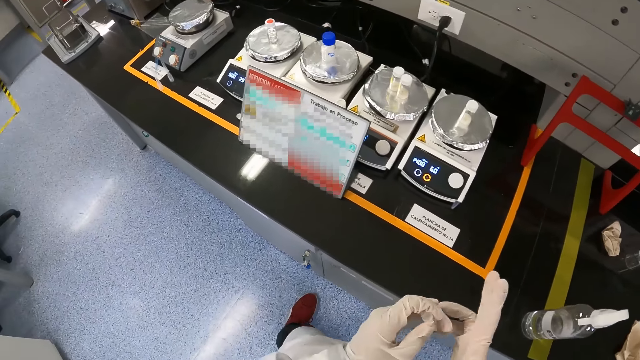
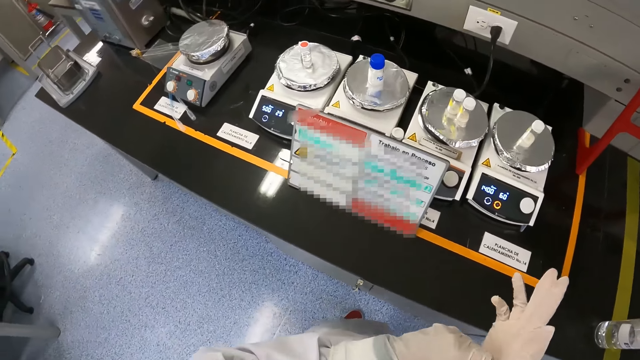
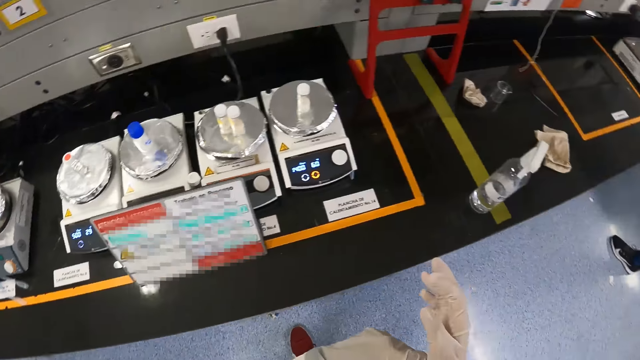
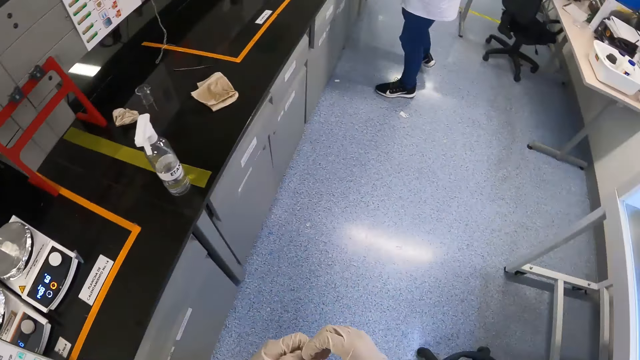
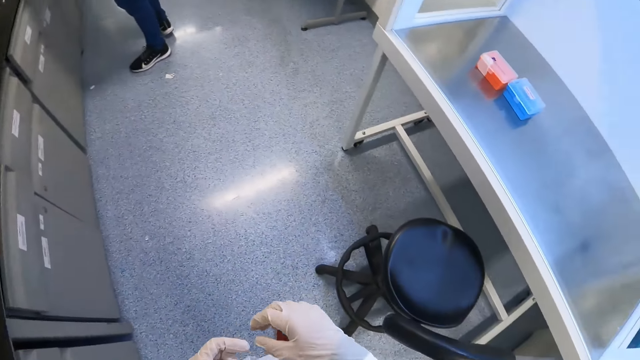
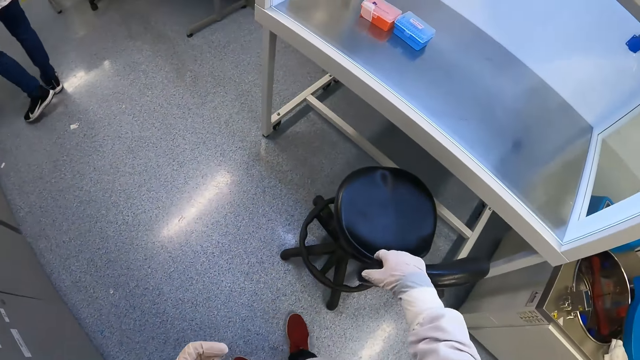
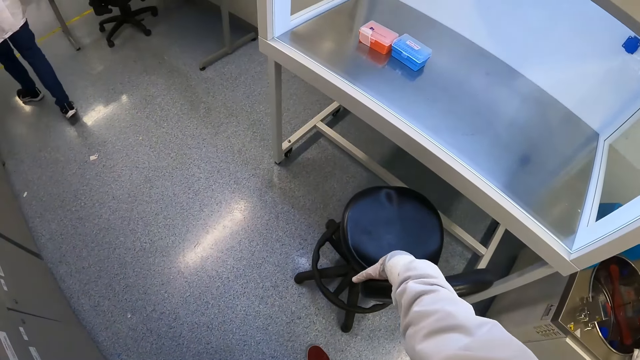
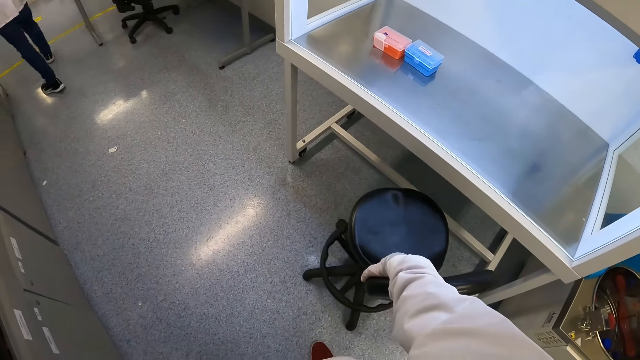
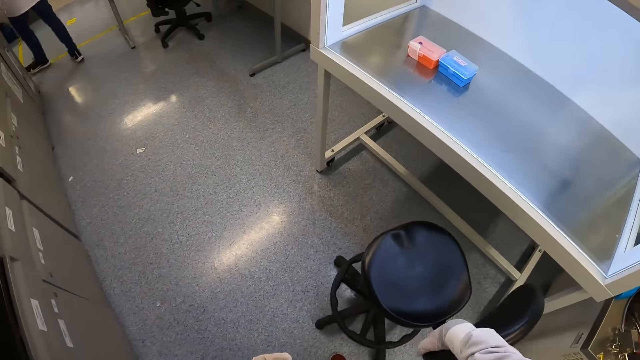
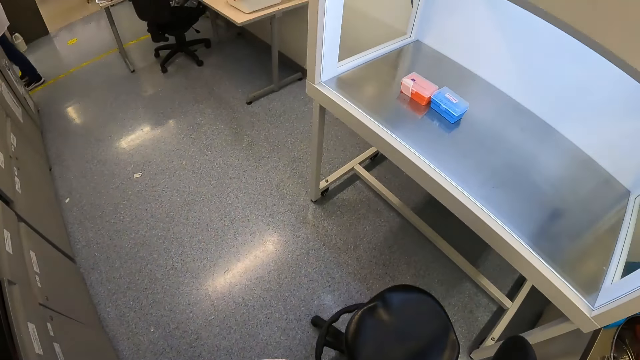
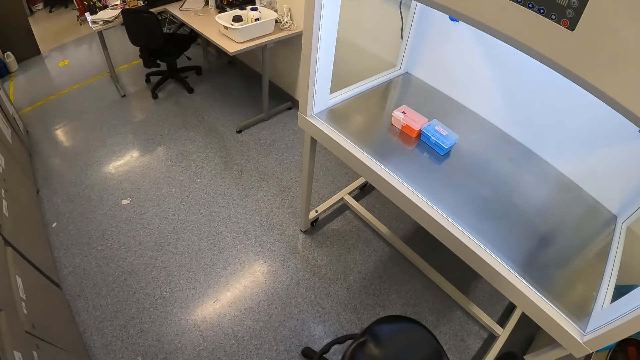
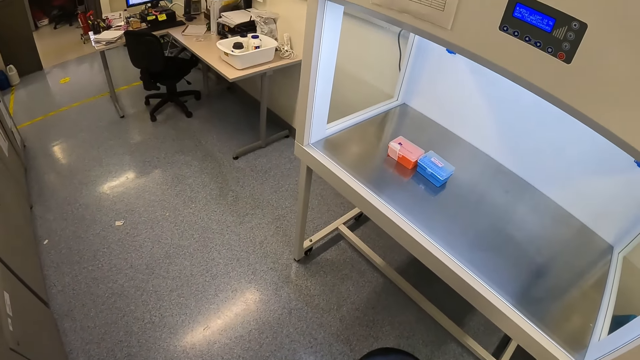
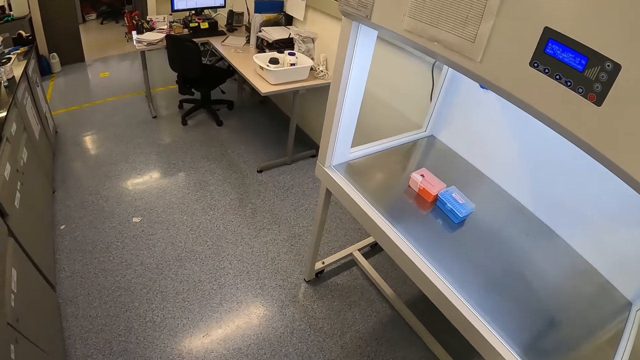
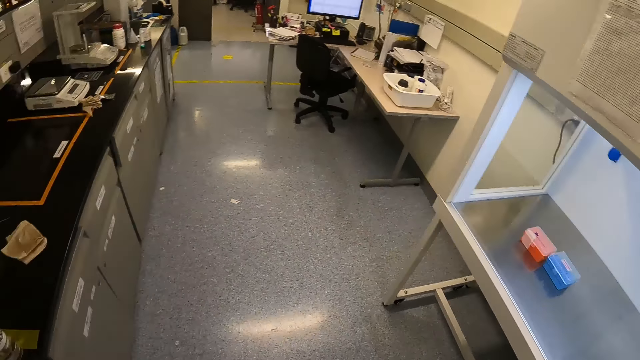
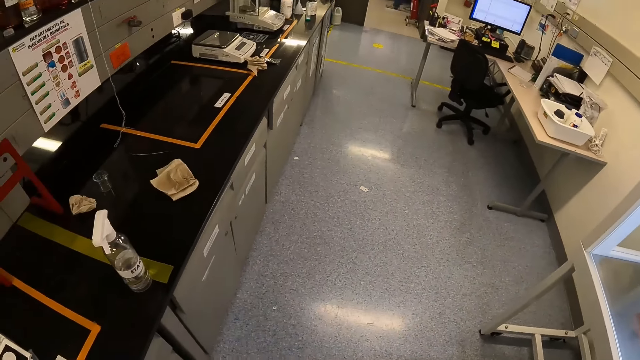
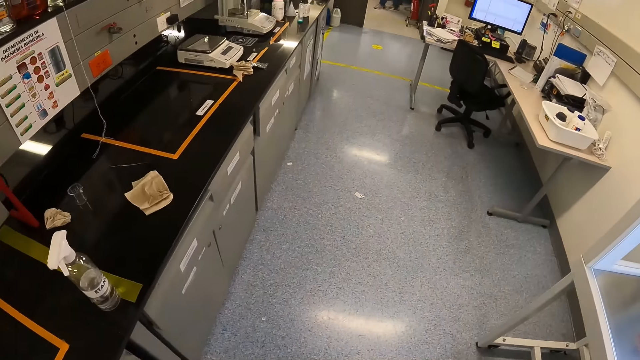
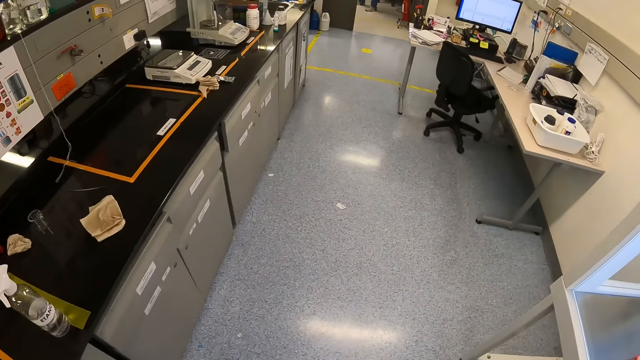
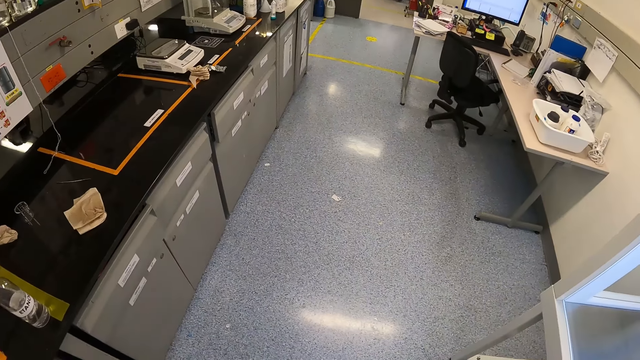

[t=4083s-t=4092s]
The camera wearer adjusts the chair with his gloved right hand. He pulls the chair.

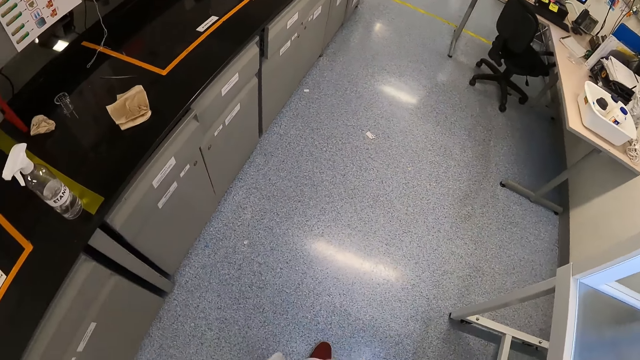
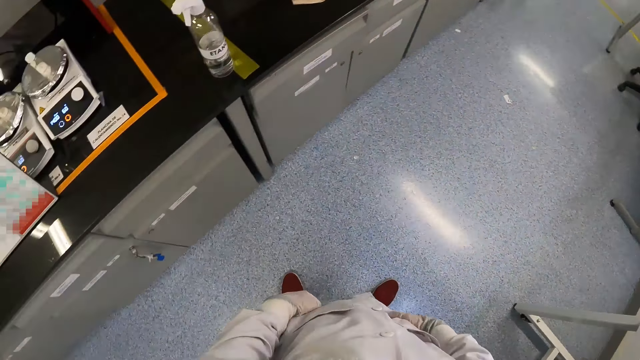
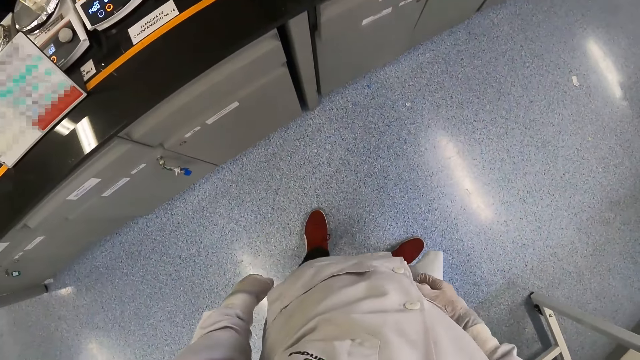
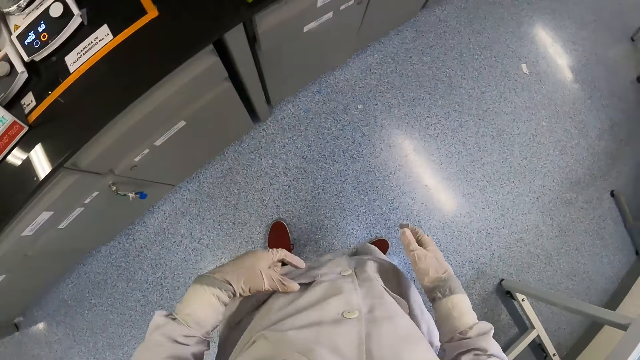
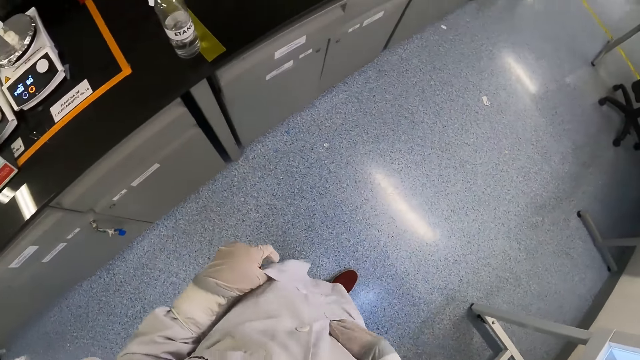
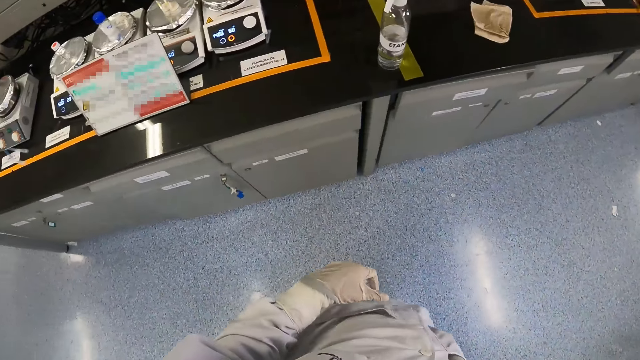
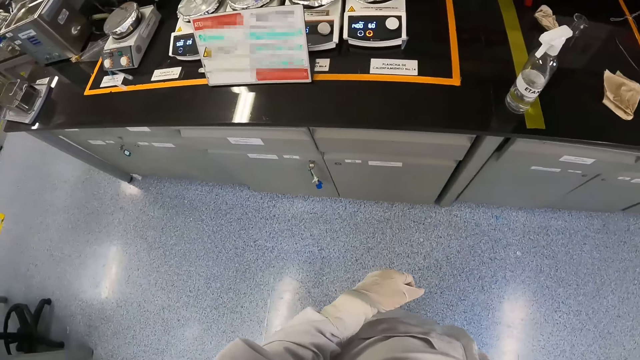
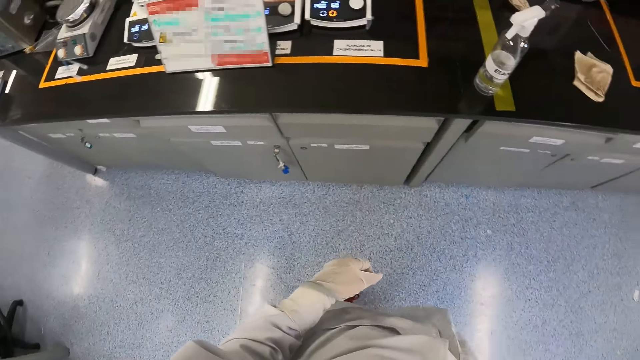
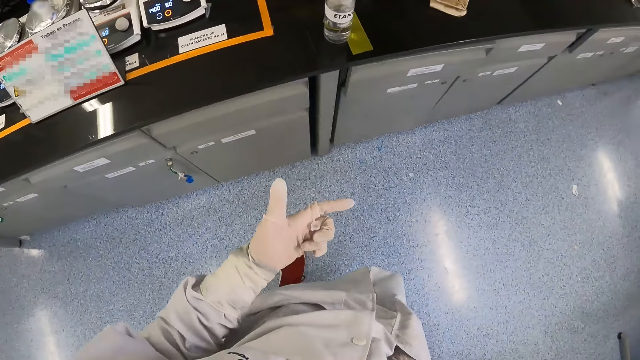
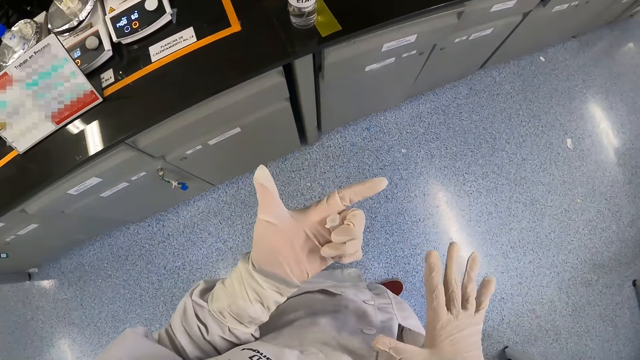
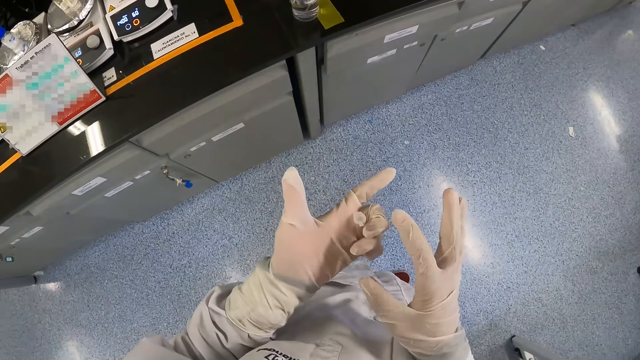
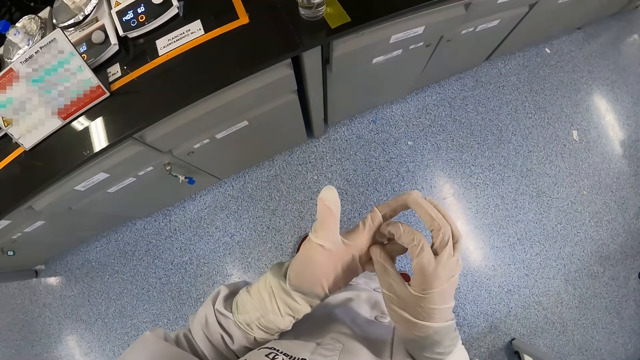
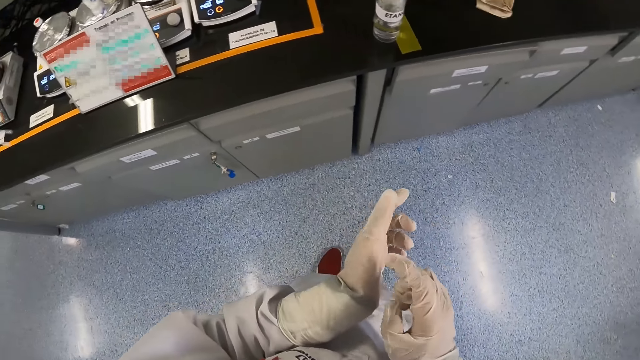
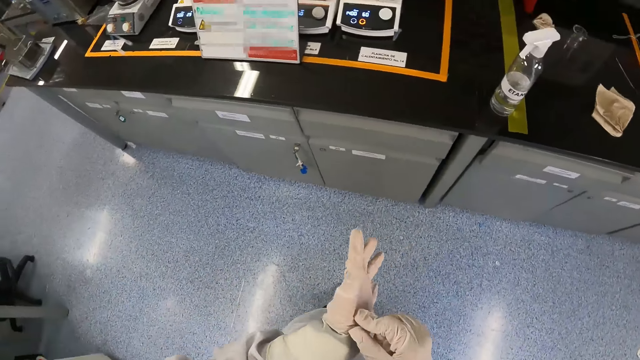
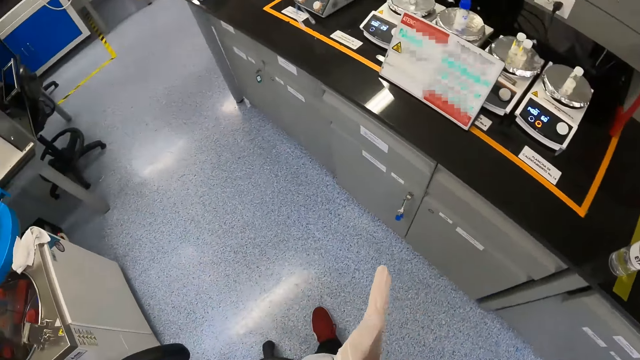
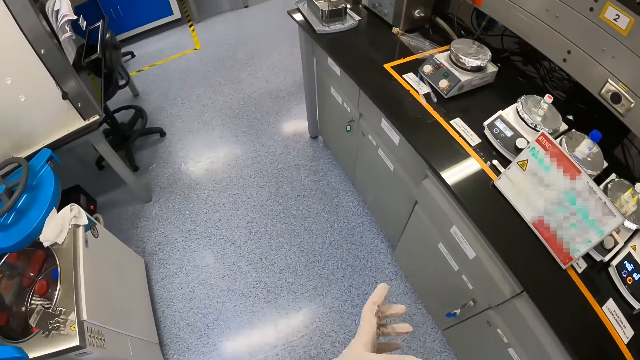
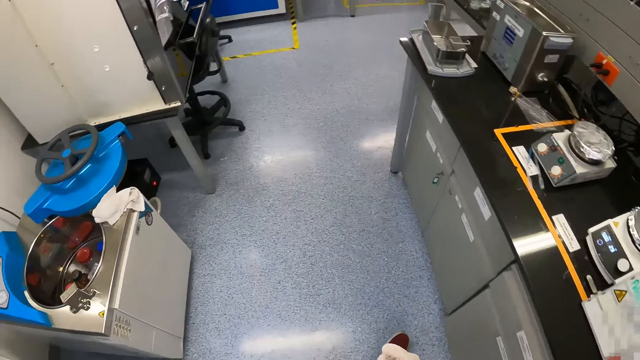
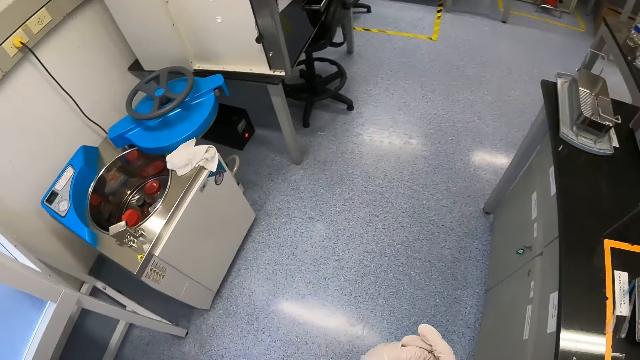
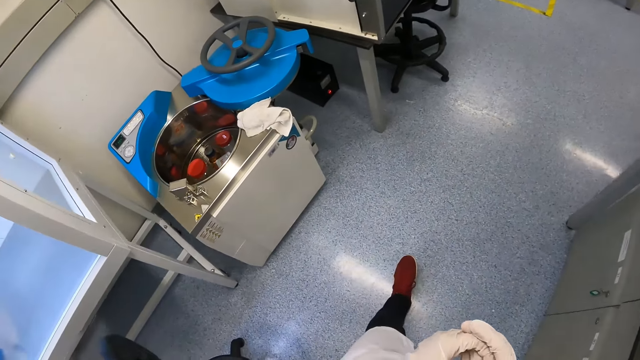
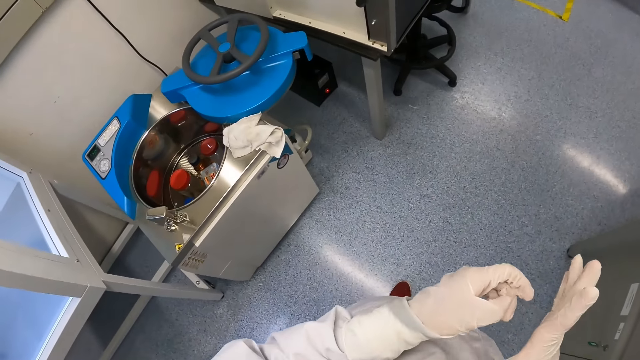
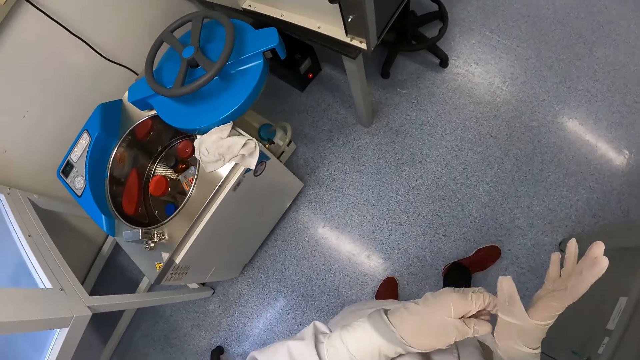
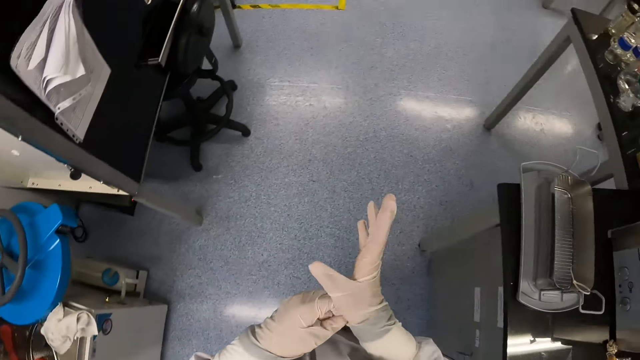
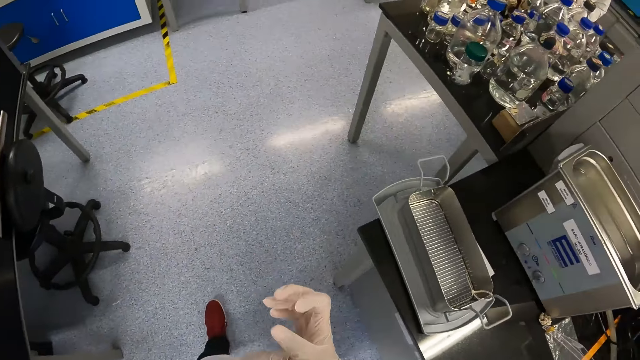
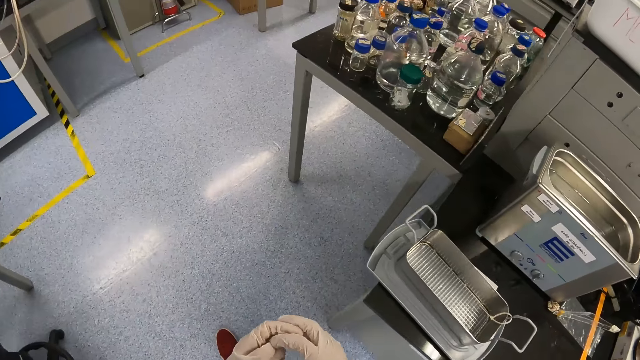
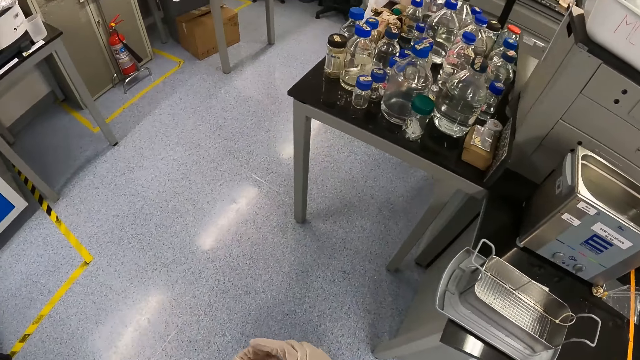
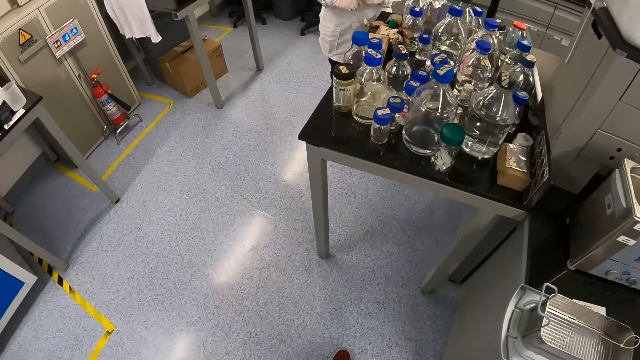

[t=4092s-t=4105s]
The camera wearer cleans his gloved right hand with his lab coat. He touches his lab coat pocket with his gloved left hand and puts his gloved right hand in the lab coat pocket. He removes his gloved right hand from his lab coat pocket. He removes the specimen container from his gloved left hand with his gloved right hand. He adjusts the glove on his left hand with his gloved right hand. He wears his gloves properly. He walks in the laboratory. He adjusts the glove on his right hand with his gloved left hand. He holds the specimen bottle with both hands.
